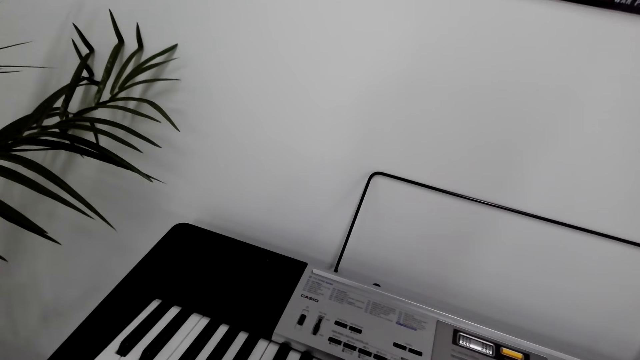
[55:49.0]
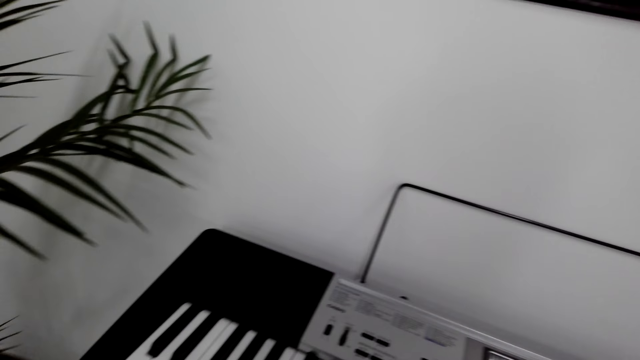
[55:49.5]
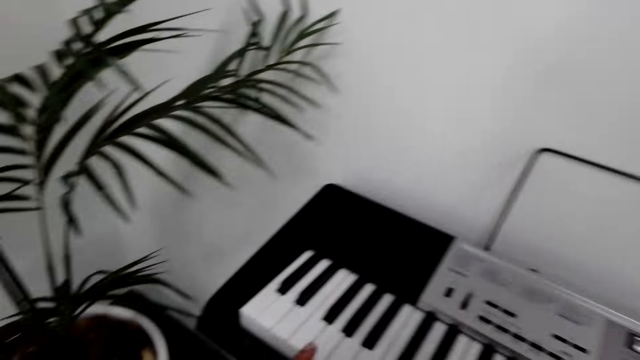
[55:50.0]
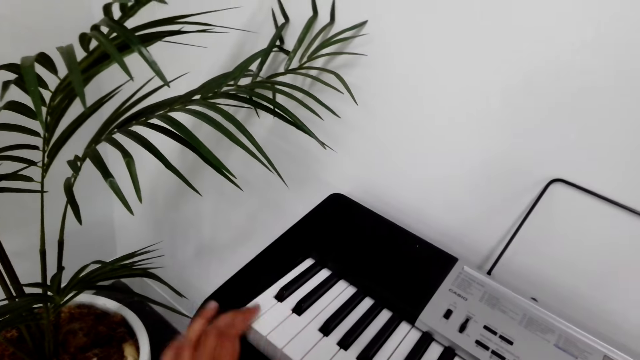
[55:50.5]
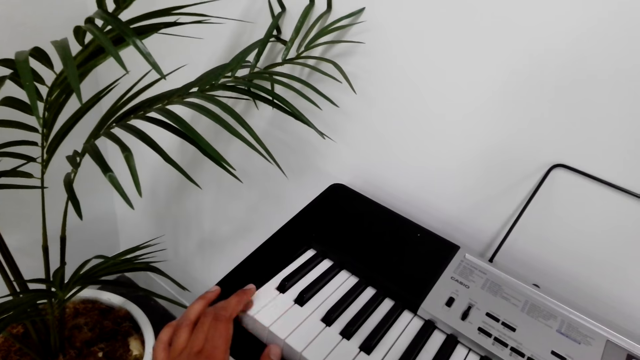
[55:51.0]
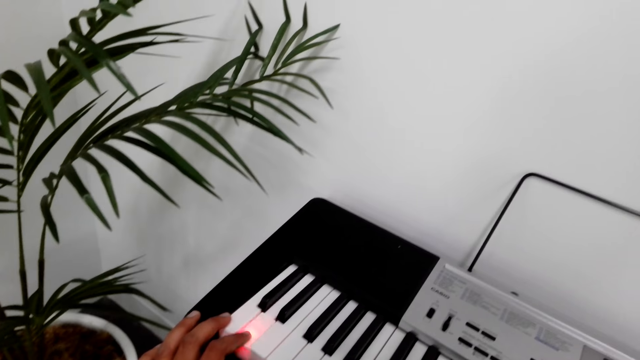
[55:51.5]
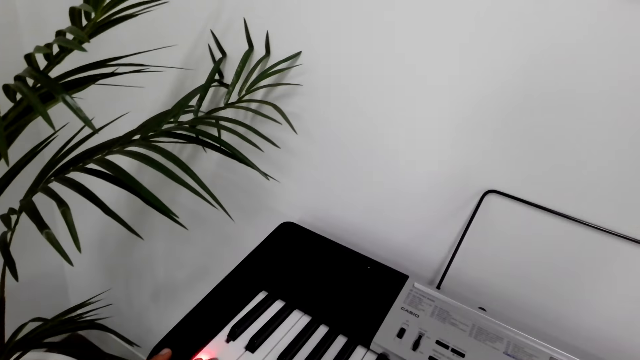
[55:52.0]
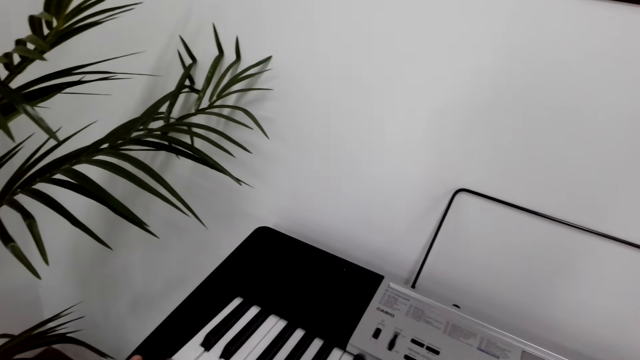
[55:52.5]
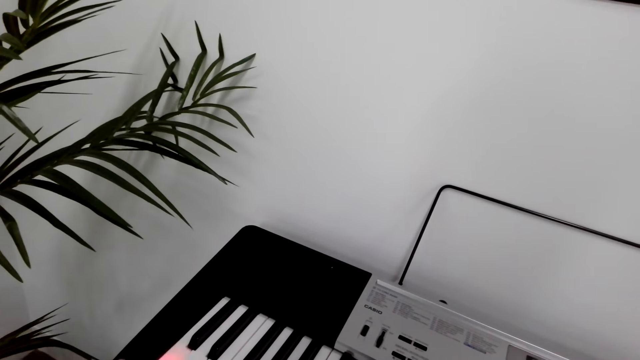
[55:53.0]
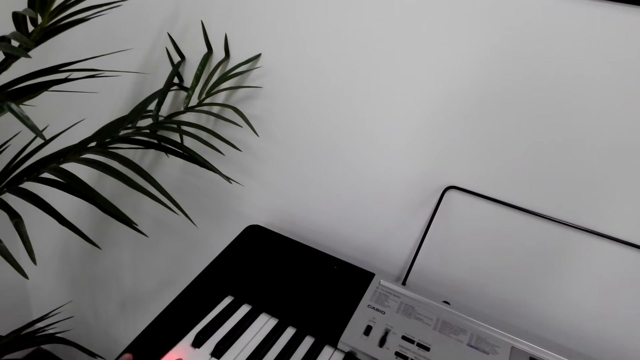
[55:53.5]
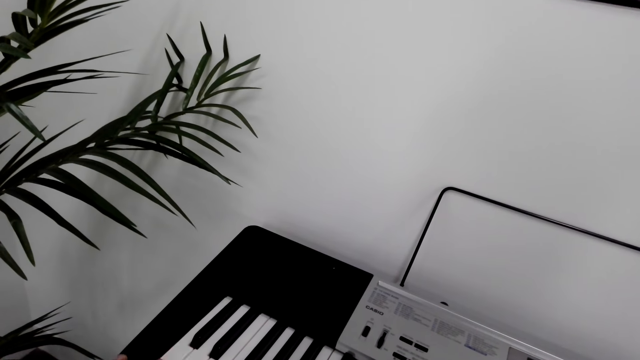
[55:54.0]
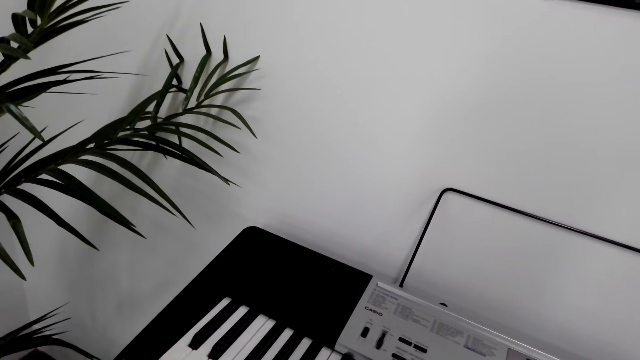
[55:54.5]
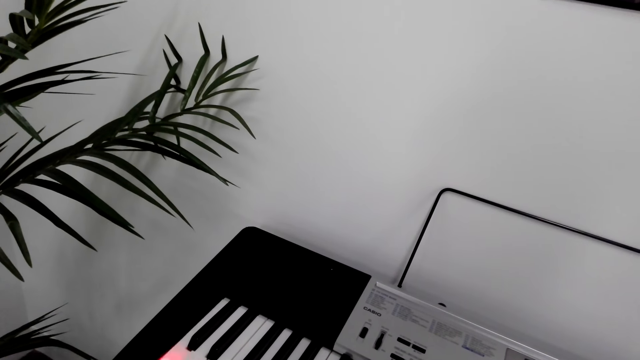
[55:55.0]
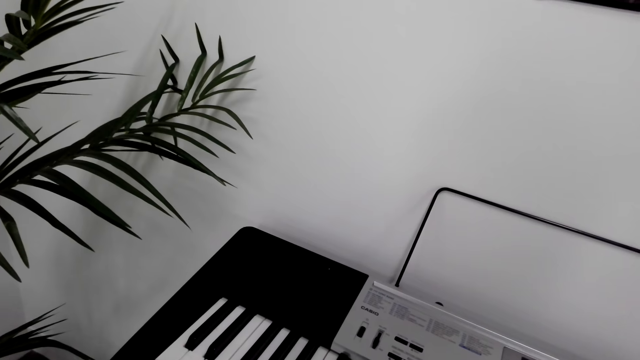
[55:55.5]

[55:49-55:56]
The camera wearer presses the keyboard.

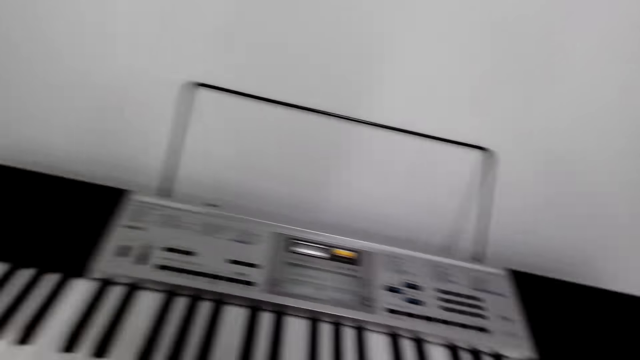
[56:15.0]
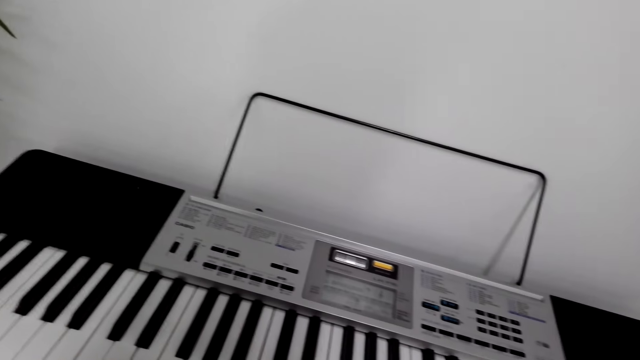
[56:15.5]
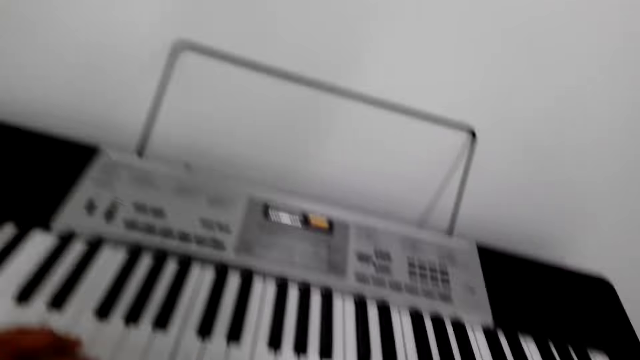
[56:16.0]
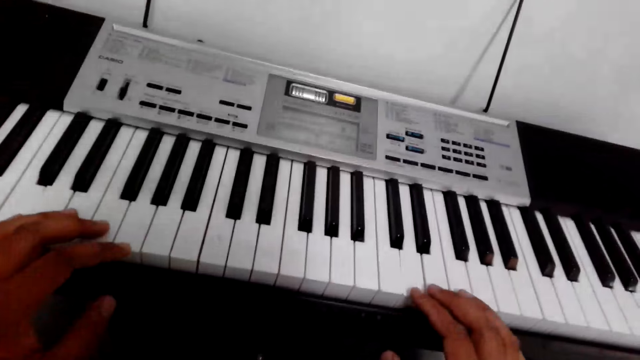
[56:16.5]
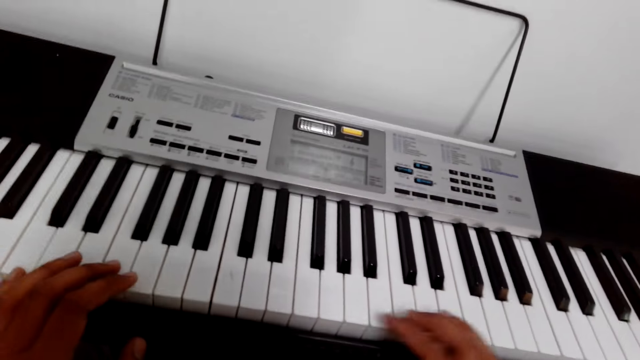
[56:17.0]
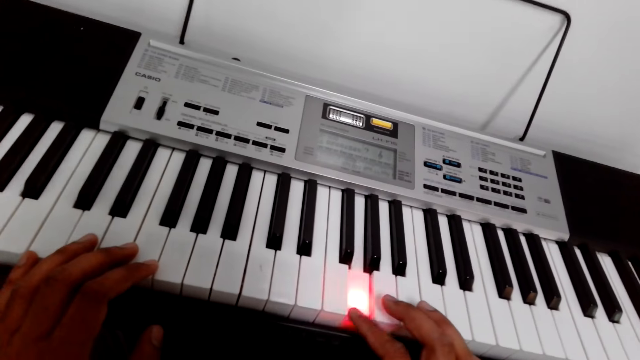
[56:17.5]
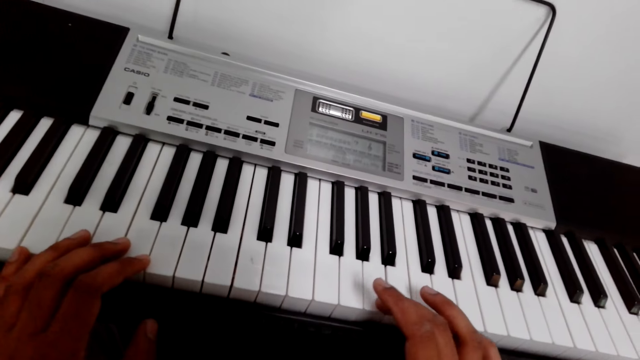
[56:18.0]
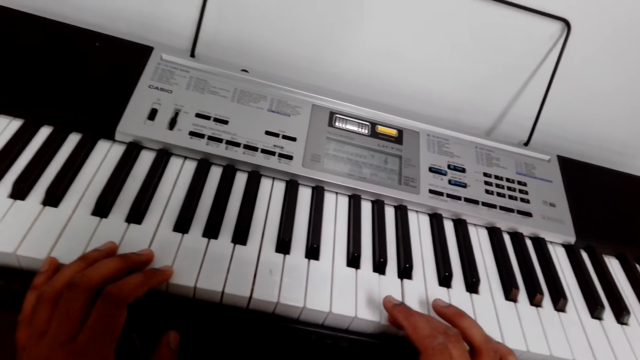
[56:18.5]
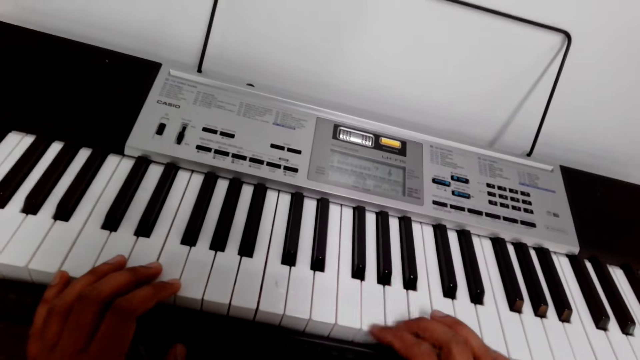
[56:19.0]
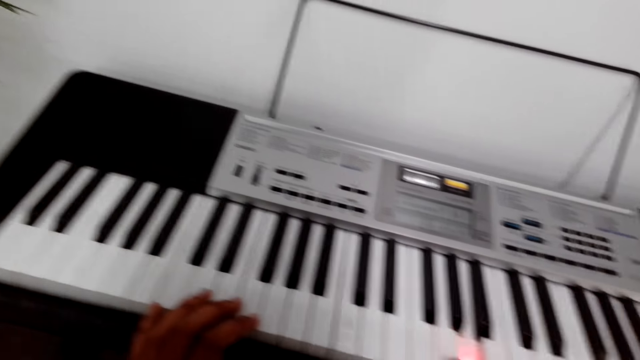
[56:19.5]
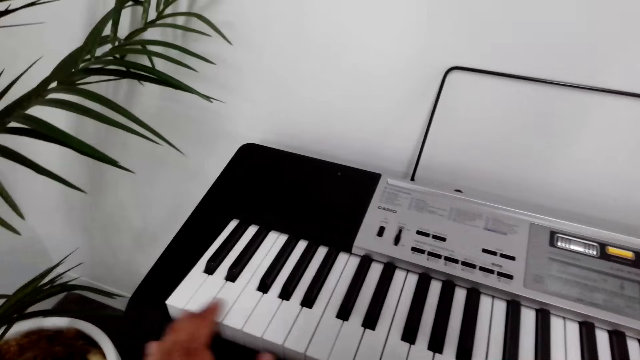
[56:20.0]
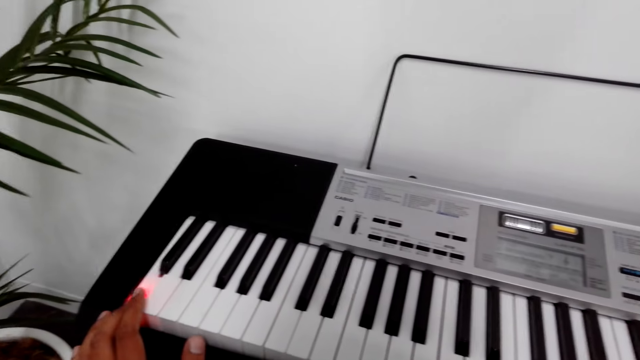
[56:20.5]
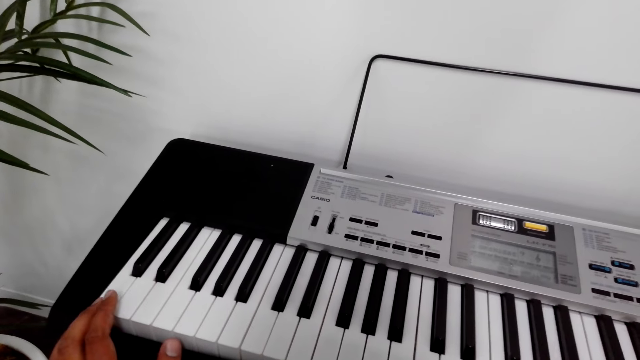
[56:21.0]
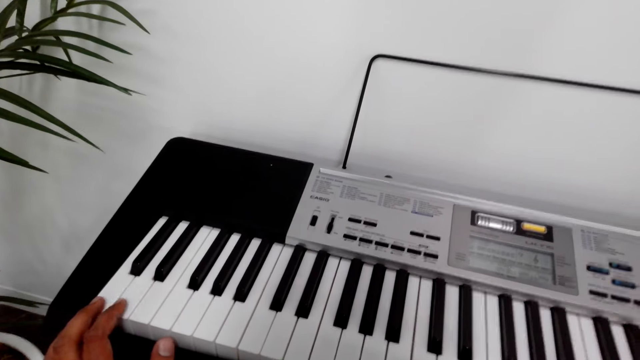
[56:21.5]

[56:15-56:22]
The camera wearer presses the keyboard.

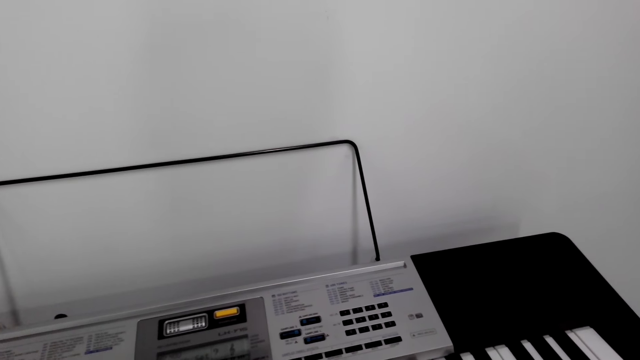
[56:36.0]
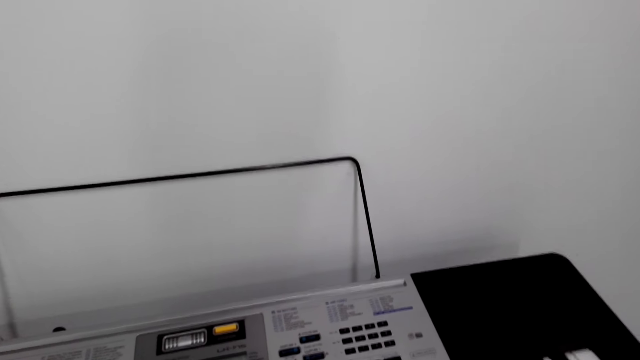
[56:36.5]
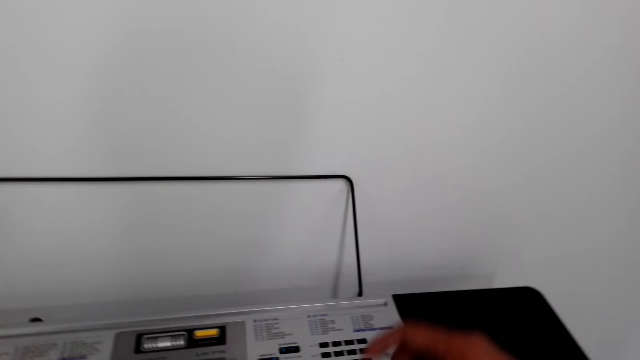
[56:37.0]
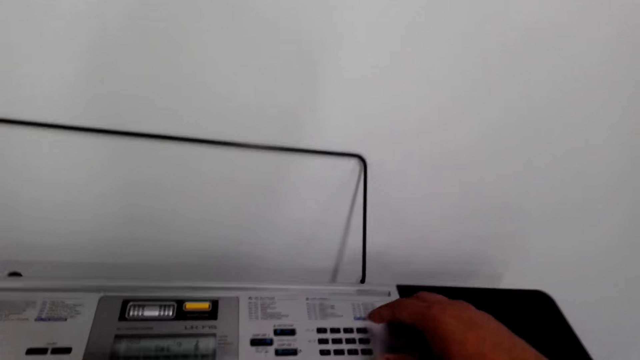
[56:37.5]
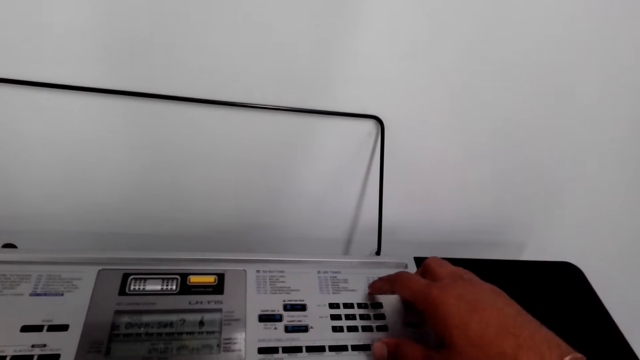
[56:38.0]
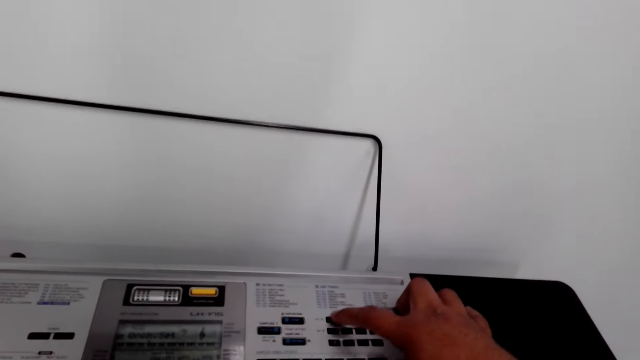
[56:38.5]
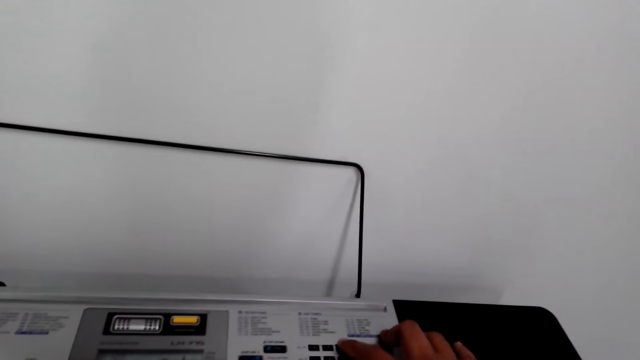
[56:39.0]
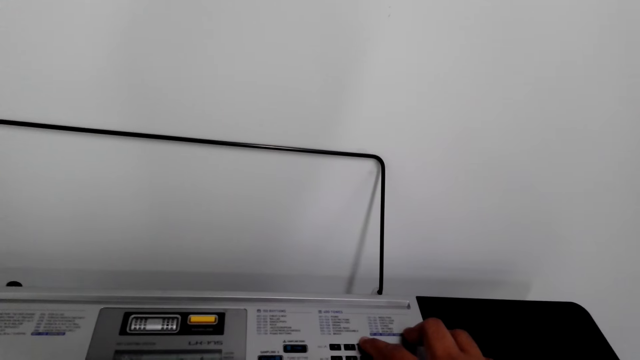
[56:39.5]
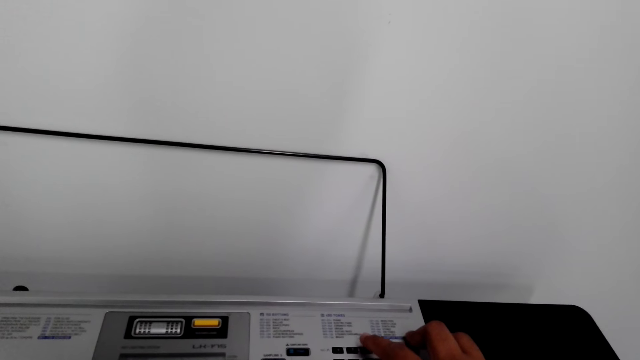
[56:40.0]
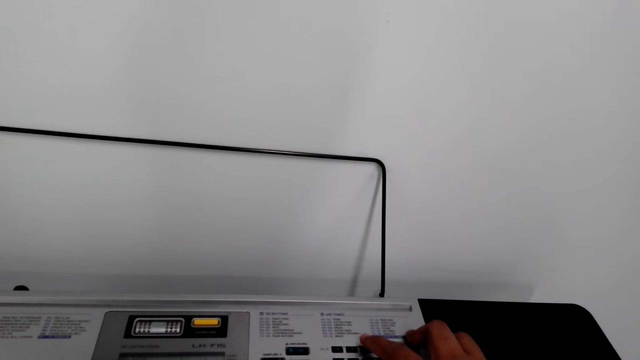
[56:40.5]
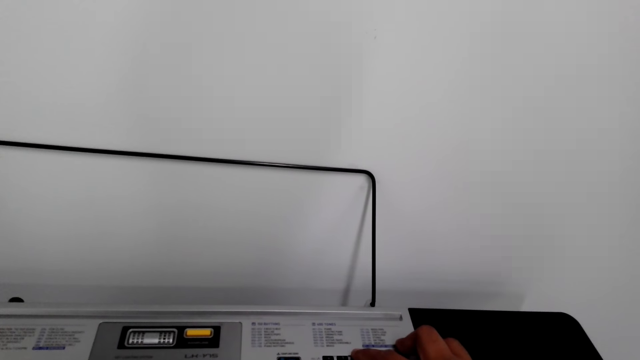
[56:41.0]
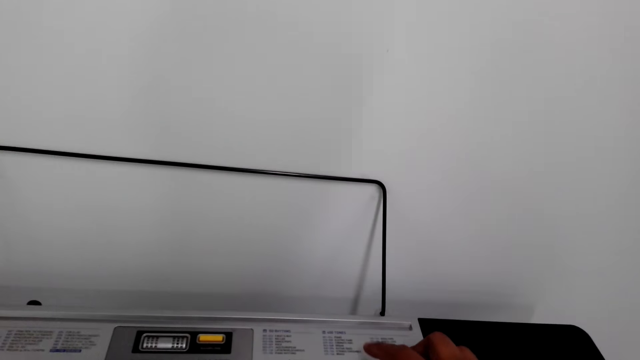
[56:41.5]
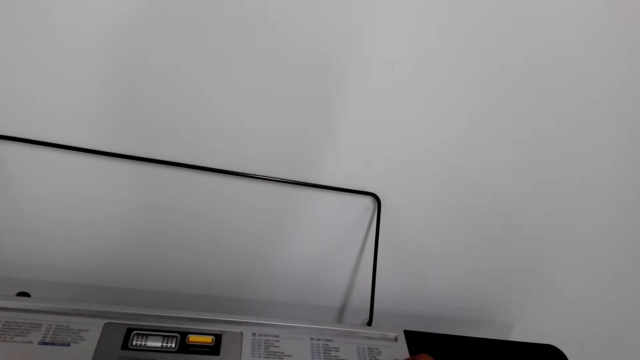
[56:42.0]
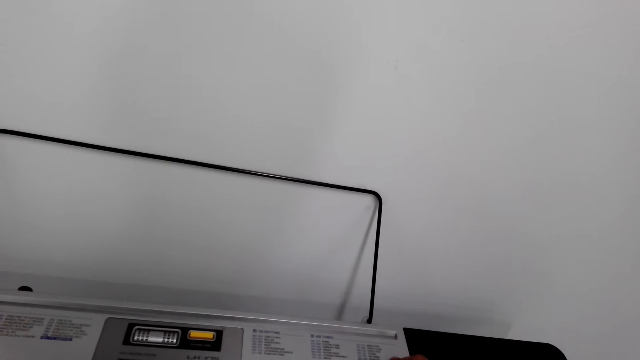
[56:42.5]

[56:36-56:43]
The camera wearer presses the keyboard.
